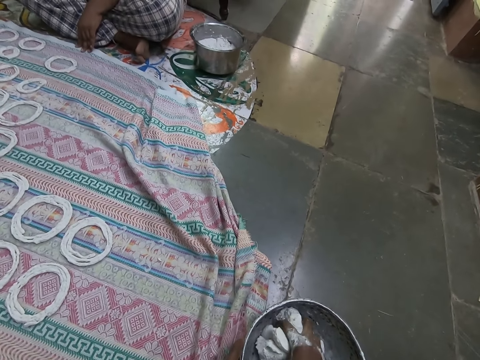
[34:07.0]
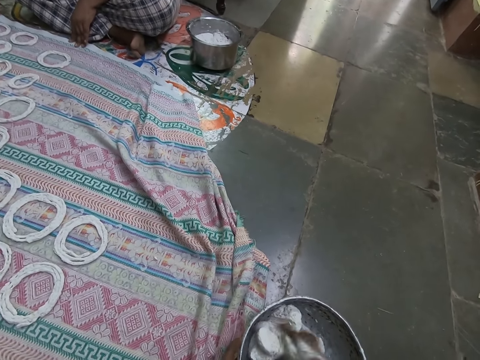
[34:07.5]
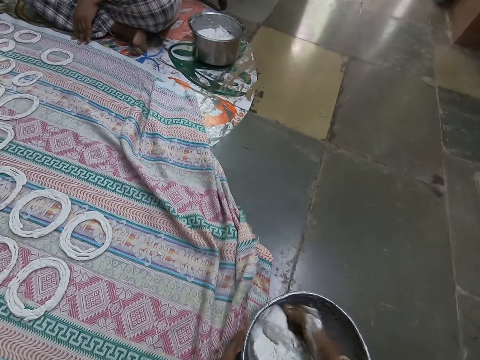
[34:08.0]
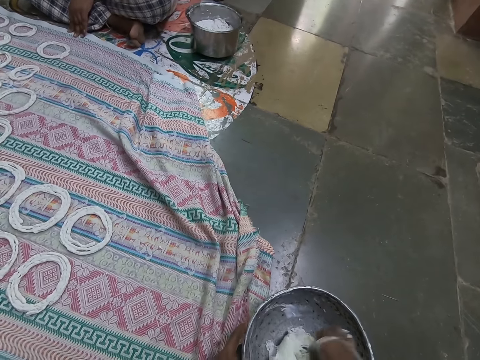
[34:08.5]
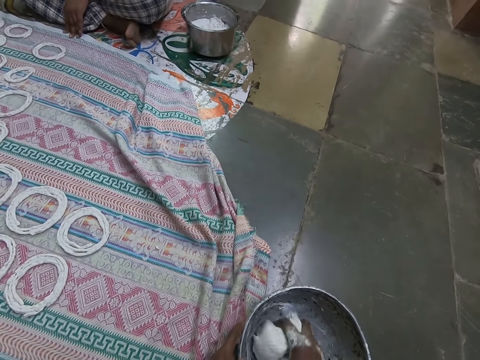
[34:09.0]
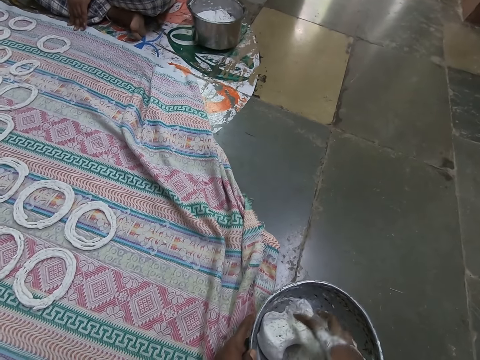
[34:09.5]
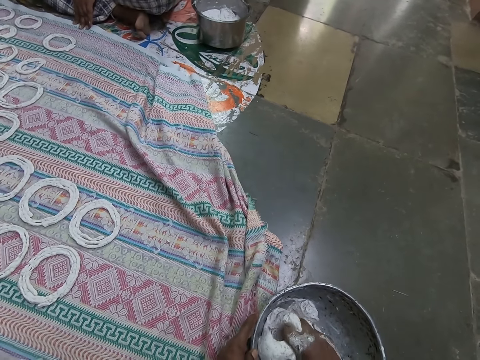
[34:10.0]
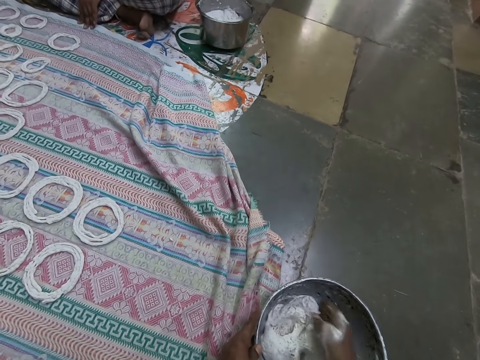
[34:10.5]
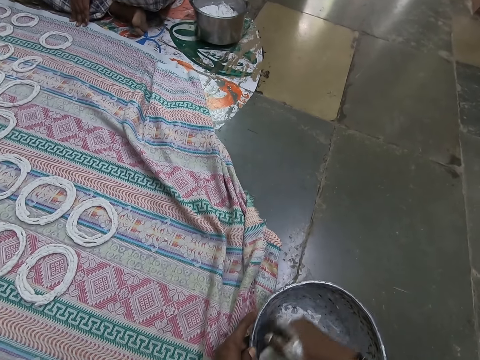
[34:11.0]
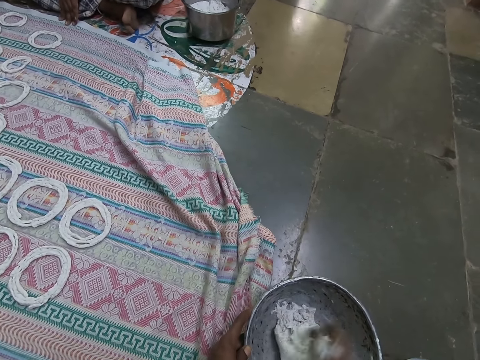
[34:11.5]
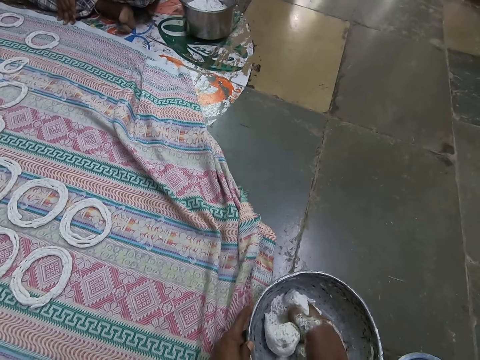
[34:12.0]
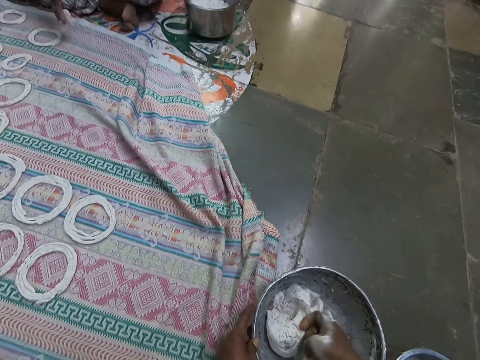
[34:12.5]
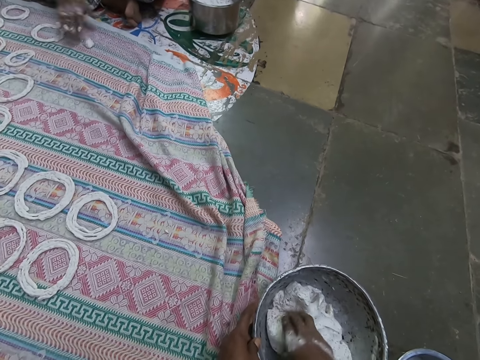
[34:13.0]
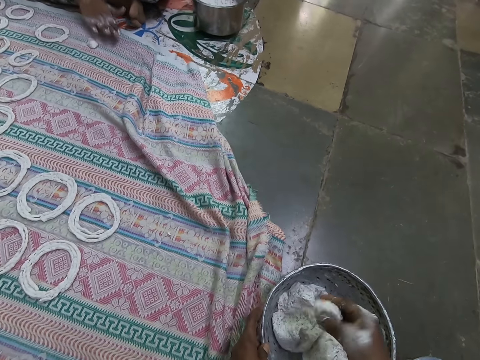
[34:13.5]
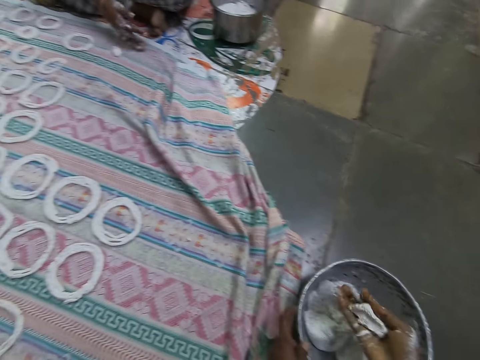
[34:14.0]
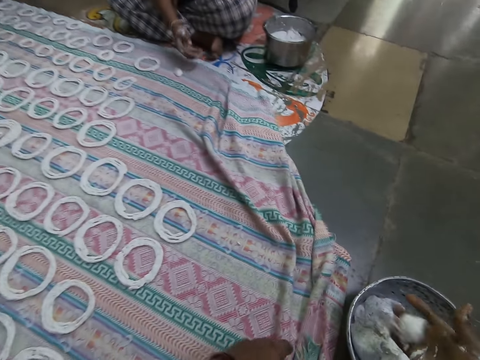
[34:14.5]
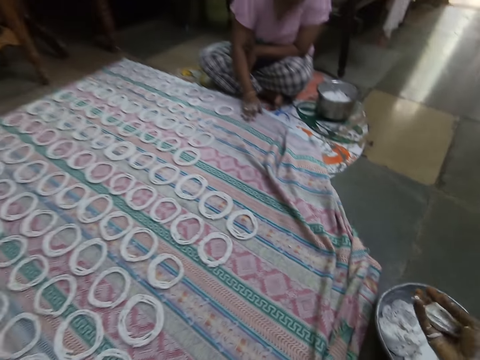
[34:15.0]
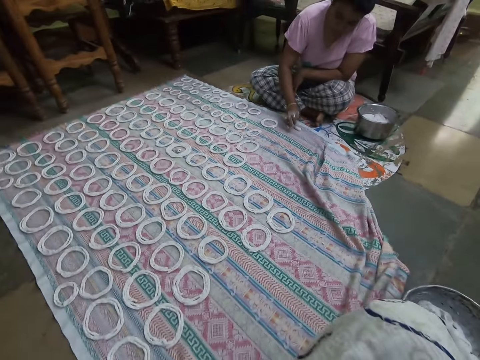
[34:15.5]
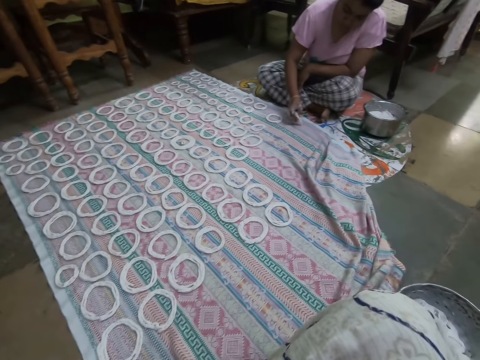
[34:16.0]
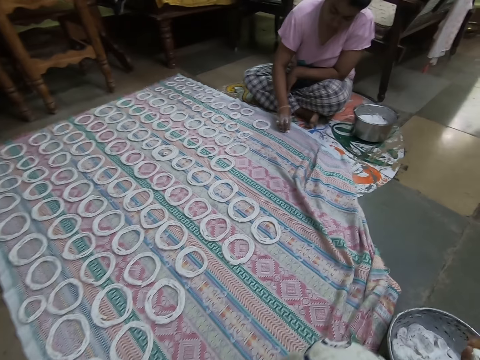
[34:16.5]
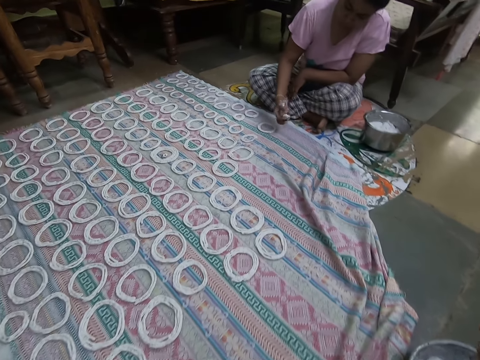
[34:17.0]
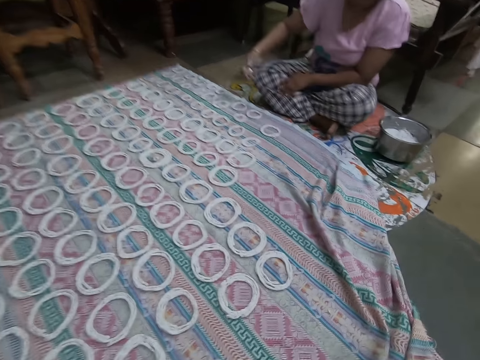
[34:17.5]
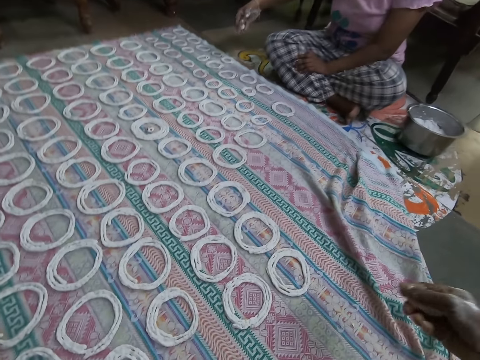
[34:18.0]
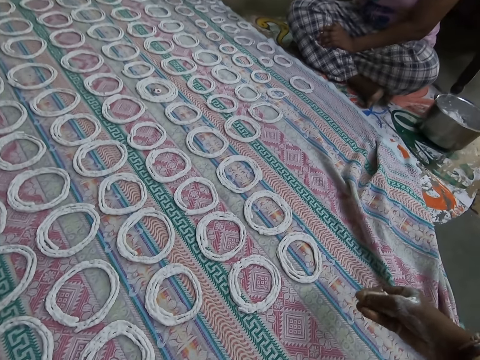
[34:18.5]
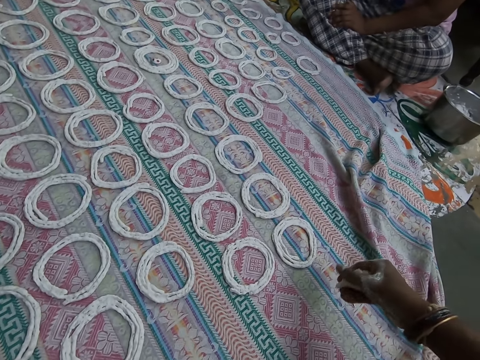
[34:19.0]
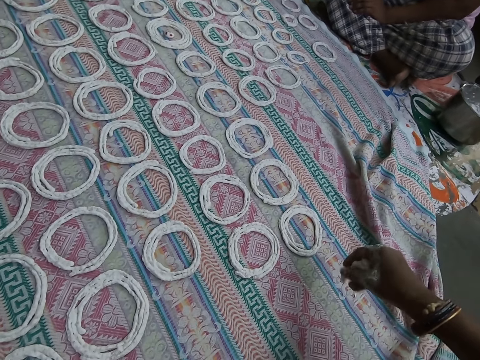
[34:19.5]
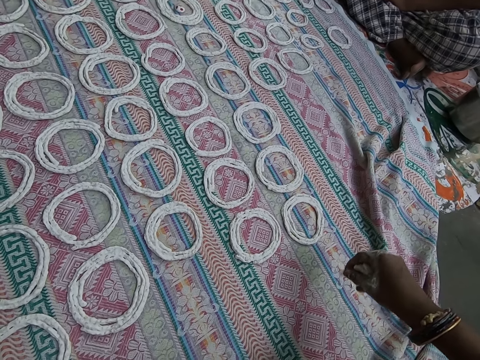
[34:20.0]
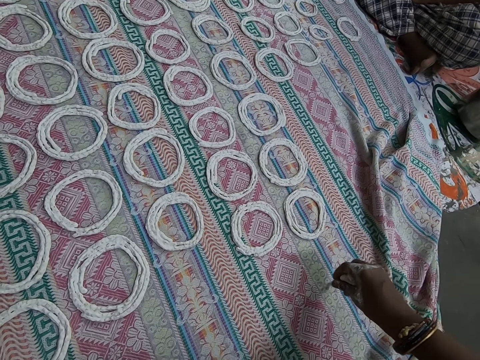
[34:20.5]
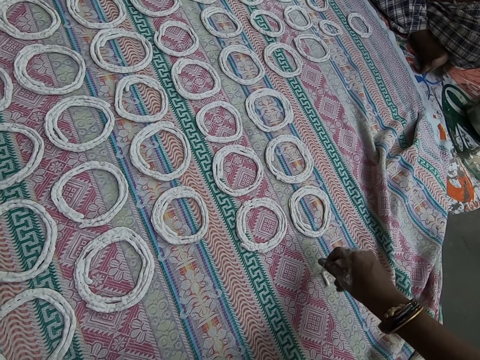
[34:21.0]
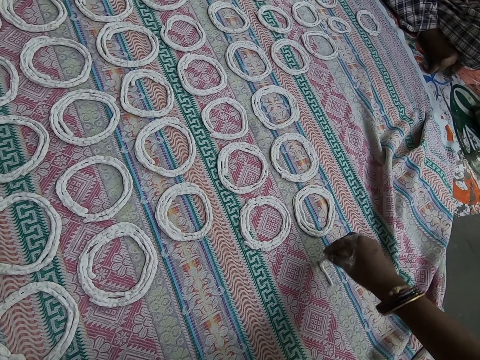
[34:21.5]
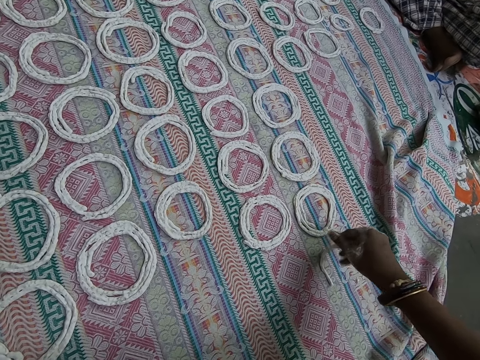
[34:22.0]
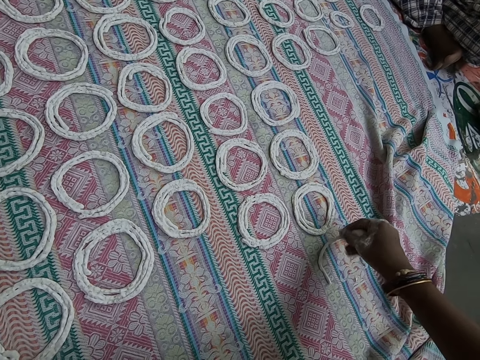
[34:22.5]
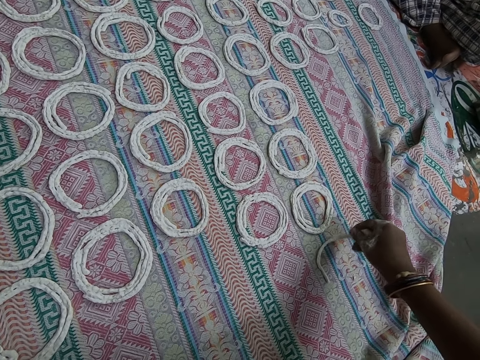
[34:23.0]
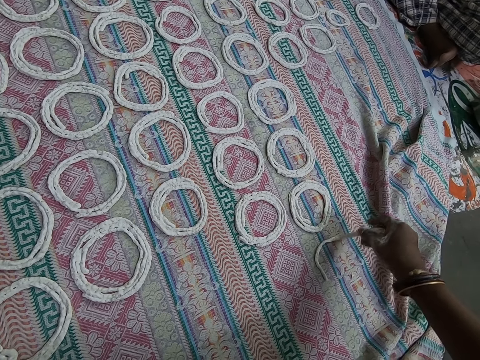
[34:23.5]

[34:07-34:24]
The woman throws a piece of murukku flour on the sheet of cloth on the floor with her right hand. The camera wearer takes some murukku flour from the metal bowl on the floor with her right hand. The woman hits the sheet of cloth on the floor with her right hand. The camera wearer presses the murukku flour with her right hand. The woman takes the piece of murukku flour from the sheet of cloth on the floor with her right hand. She shapes the murukku flour on the sheet of cloth on the floor with her right hand. The camera wearer shapes the murukku flour on the sheet of cloth on the floor with her right hand. She squeezes the dough into the mat.

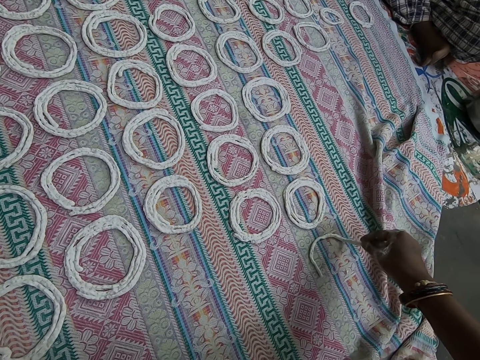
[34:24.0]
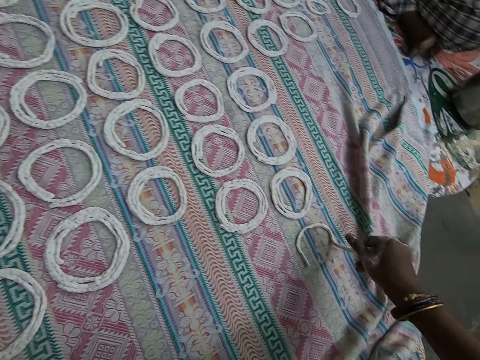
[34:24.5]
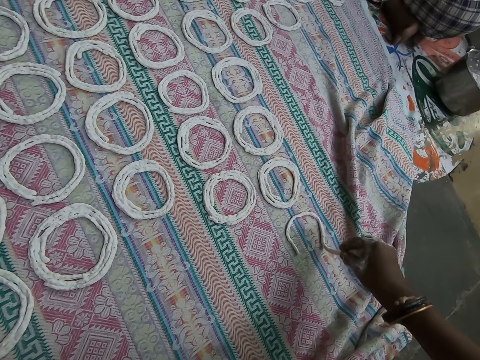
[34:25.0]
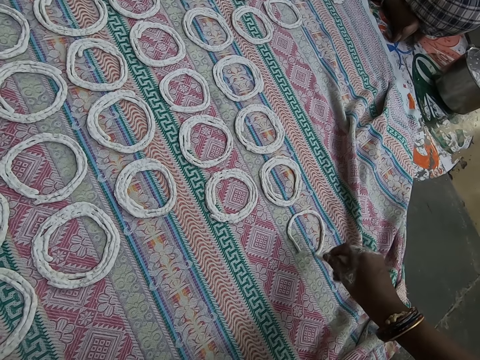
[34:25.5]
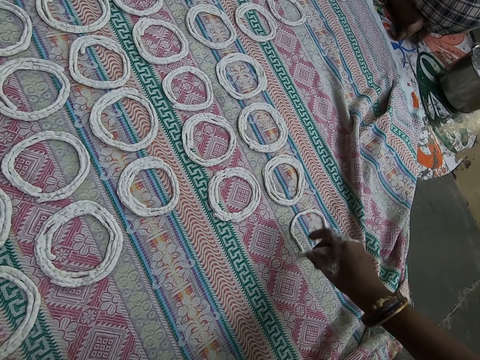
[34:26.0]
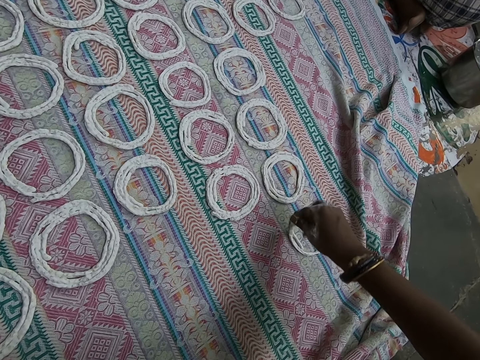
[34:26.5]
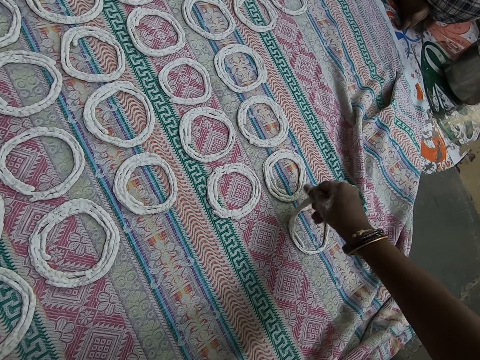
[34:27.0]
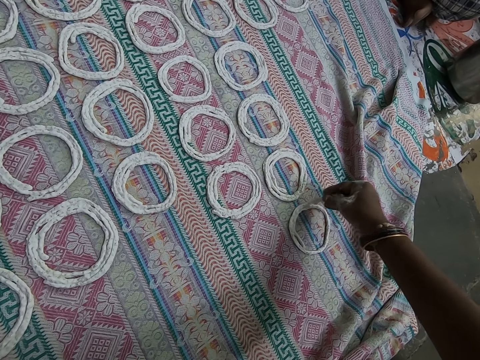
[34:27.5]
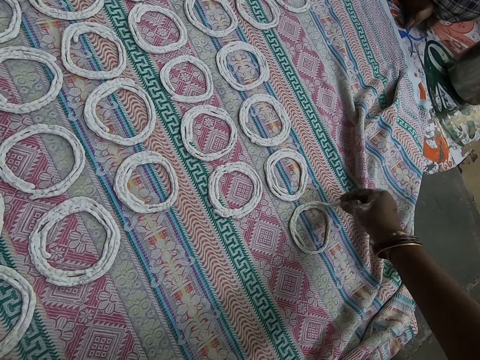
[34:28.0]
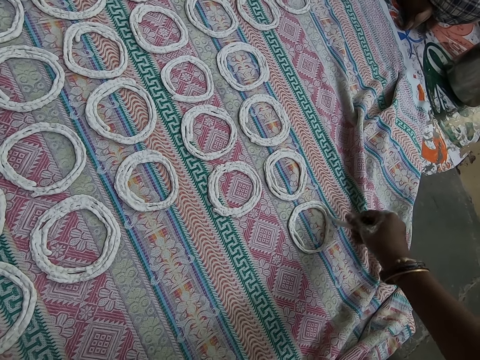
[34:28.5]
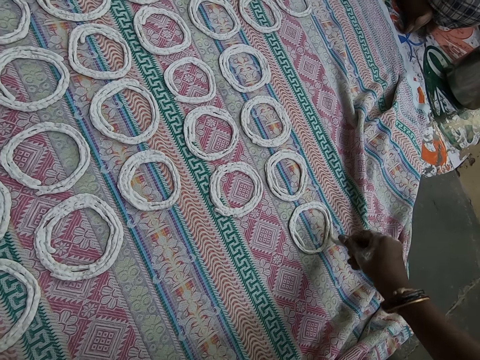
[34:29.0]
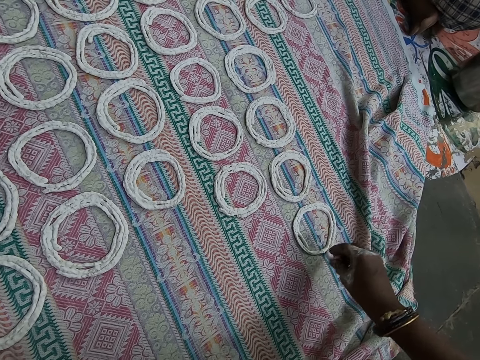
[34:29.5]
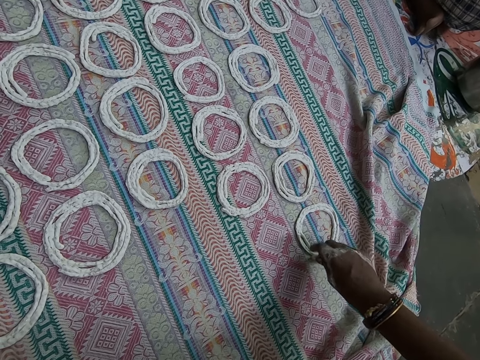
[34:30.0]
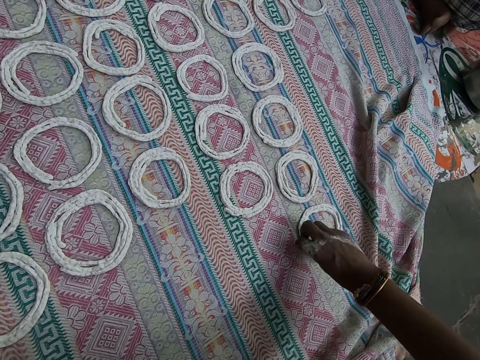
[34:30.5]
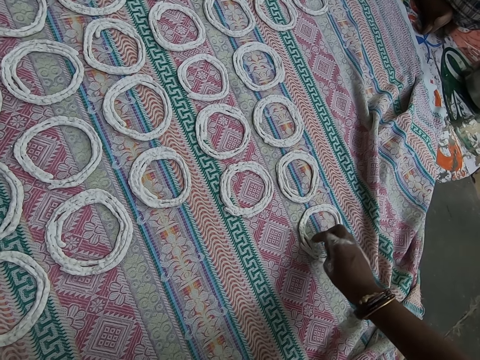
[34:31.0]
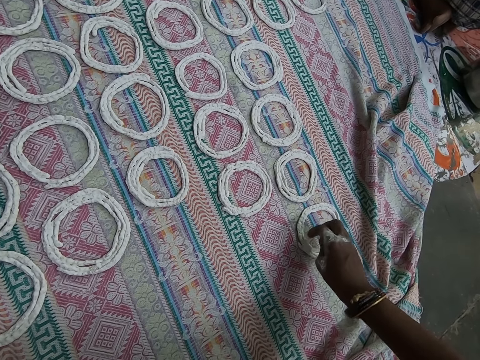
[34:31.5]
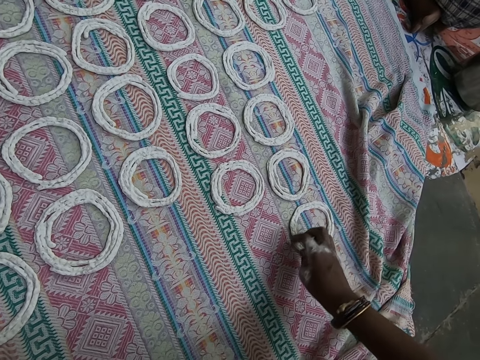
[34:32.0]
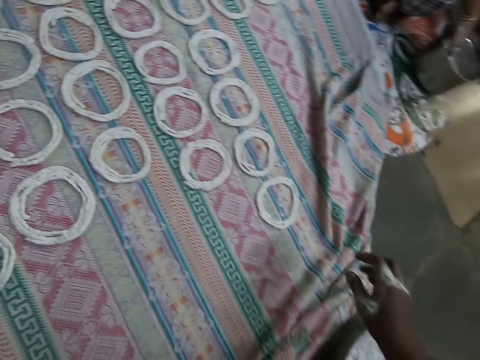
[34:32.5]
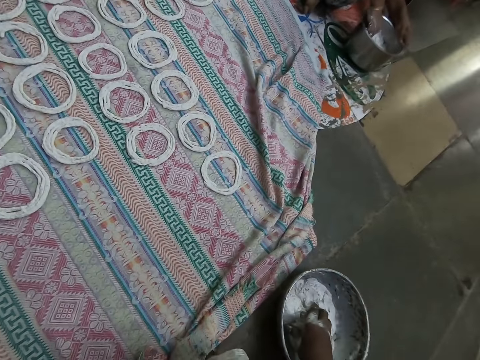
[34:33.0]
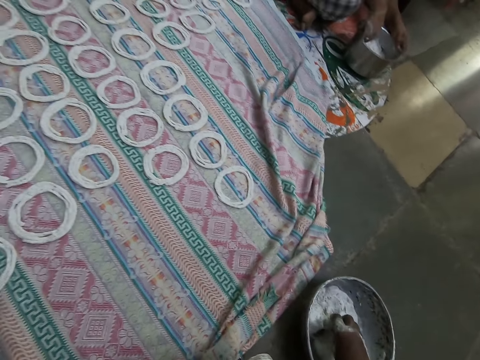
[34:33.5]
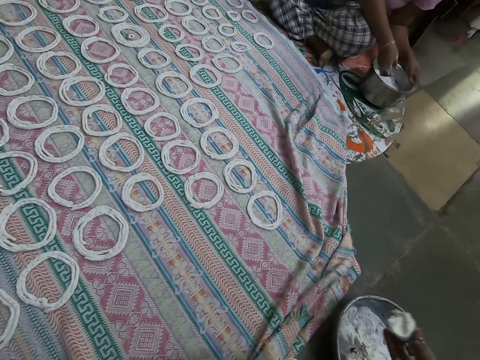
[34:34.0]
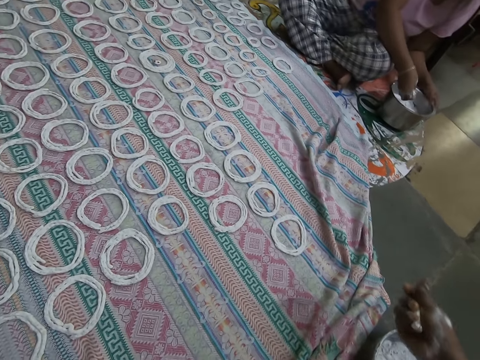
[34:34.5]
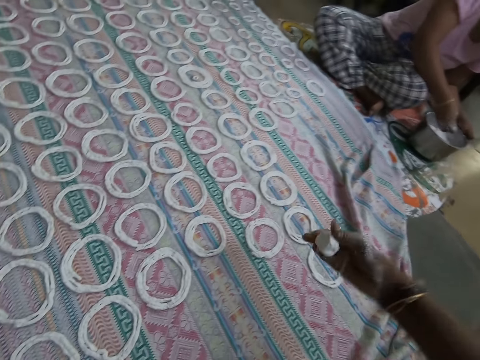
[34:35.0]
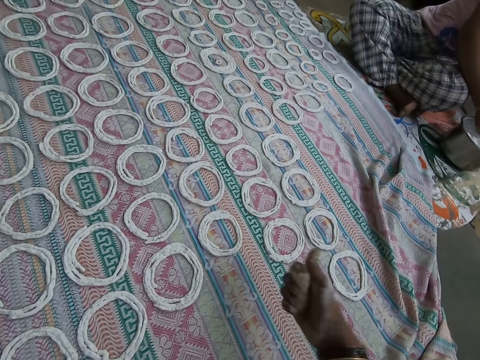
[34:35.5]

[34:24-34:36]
The camera wearer takes some murukku flour from the metal bowl on the floor with her right hand. The woman takes some murukku flour from the big metal bowl on the floor with her right hand. The woman presses the murukku flour with her right hand. The camera wearer cuts dough from the bowl. She presses the murukku flour with her right hand.
